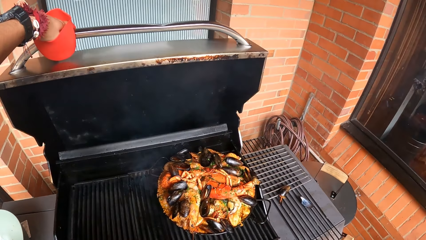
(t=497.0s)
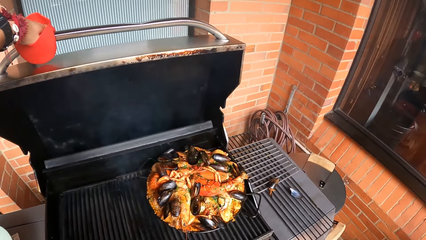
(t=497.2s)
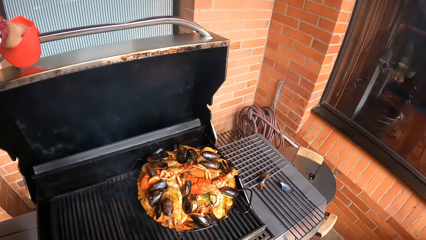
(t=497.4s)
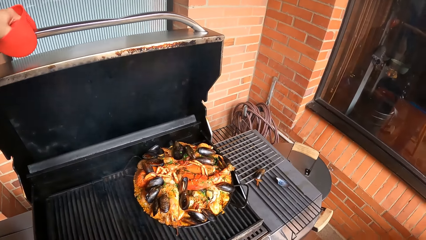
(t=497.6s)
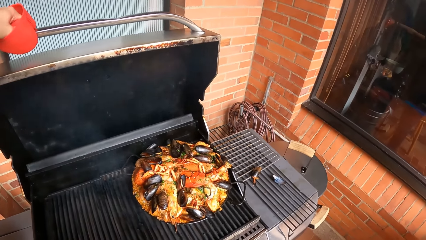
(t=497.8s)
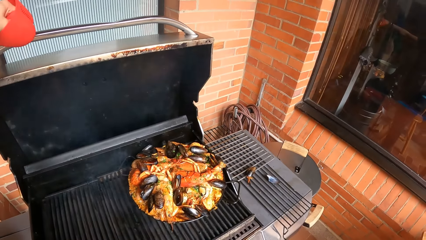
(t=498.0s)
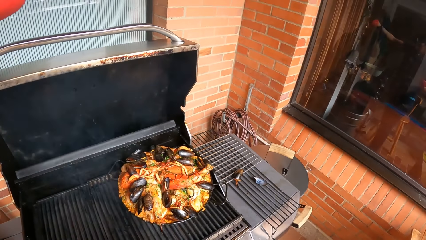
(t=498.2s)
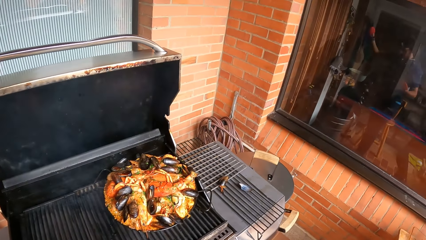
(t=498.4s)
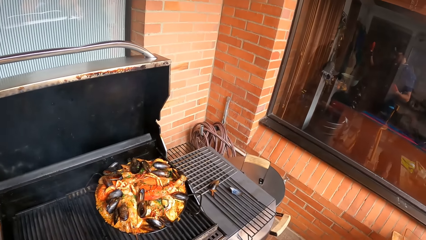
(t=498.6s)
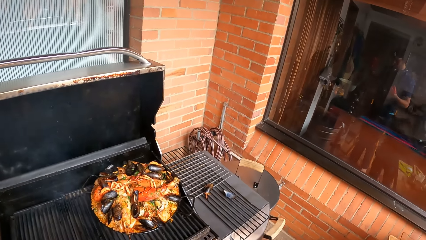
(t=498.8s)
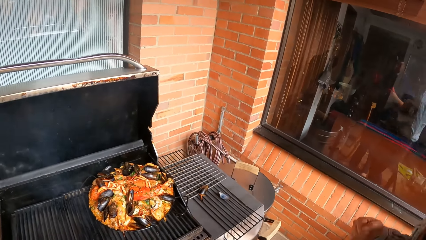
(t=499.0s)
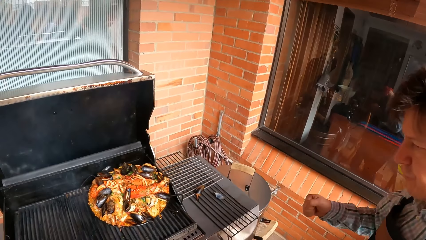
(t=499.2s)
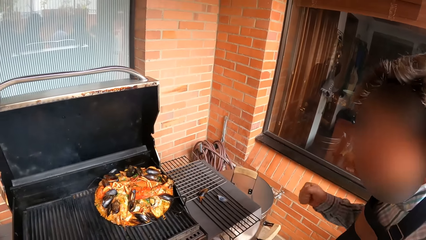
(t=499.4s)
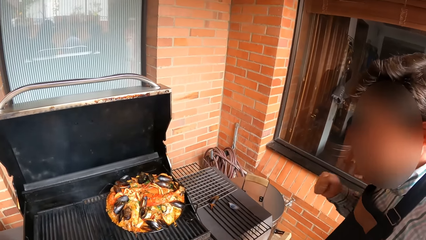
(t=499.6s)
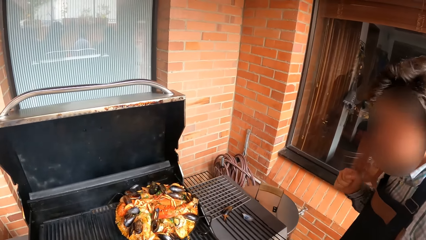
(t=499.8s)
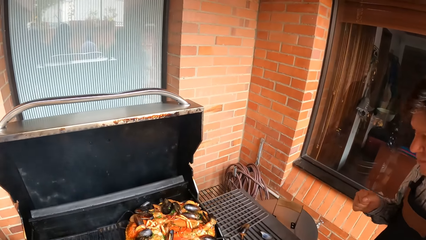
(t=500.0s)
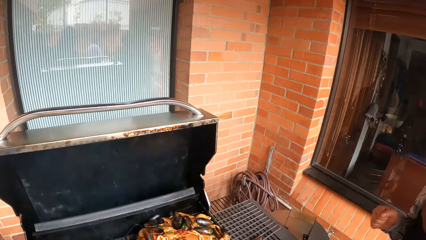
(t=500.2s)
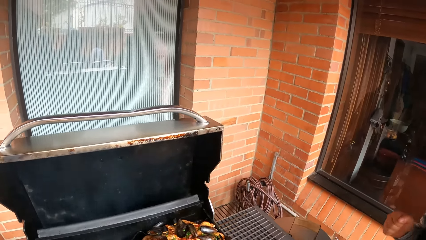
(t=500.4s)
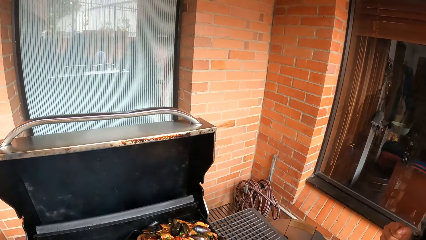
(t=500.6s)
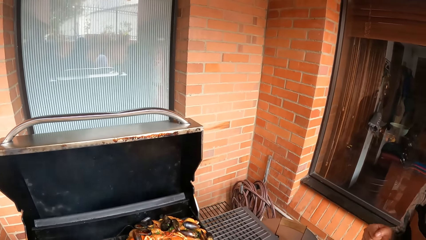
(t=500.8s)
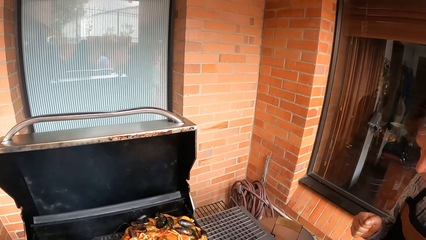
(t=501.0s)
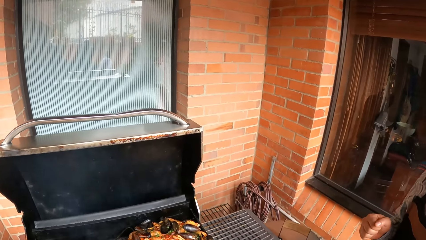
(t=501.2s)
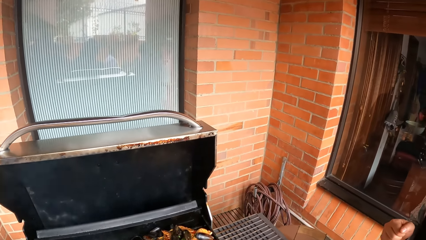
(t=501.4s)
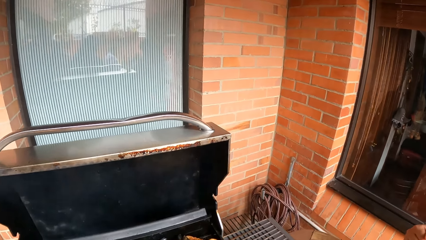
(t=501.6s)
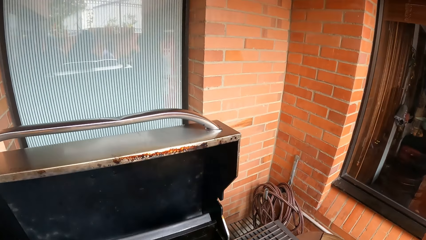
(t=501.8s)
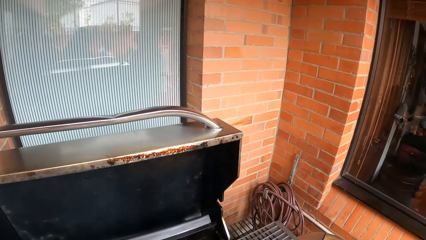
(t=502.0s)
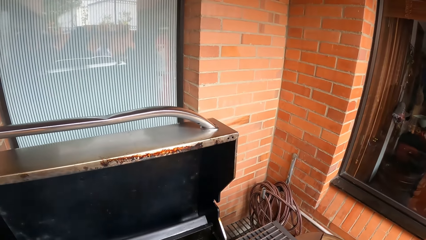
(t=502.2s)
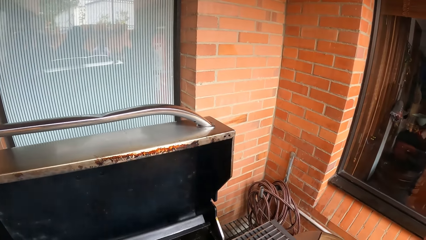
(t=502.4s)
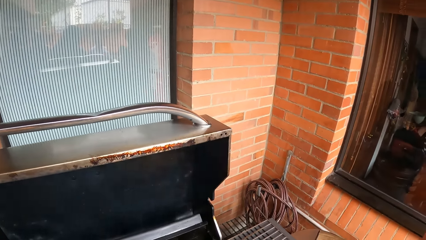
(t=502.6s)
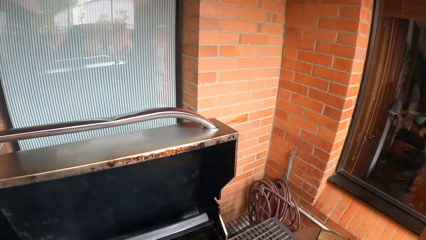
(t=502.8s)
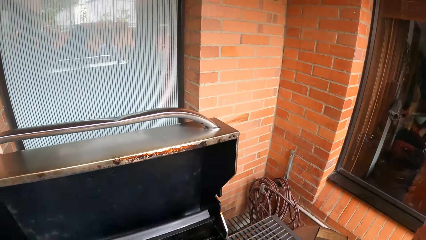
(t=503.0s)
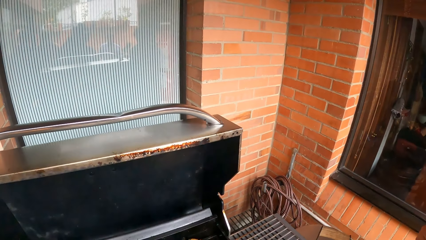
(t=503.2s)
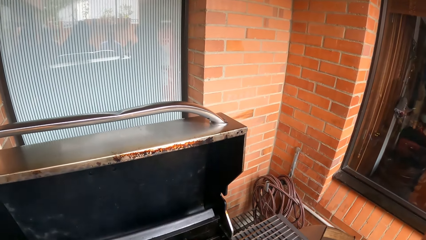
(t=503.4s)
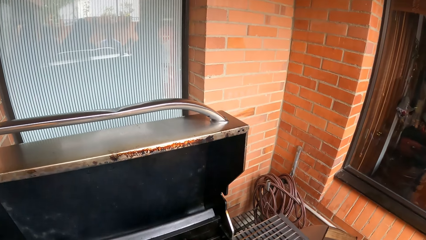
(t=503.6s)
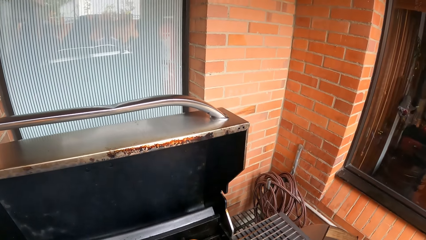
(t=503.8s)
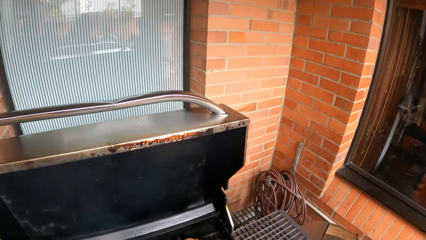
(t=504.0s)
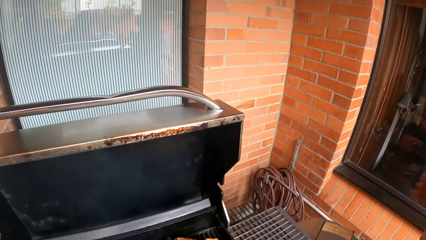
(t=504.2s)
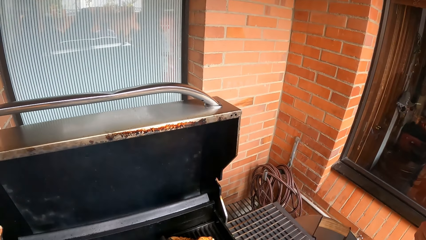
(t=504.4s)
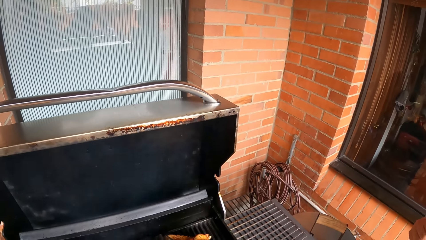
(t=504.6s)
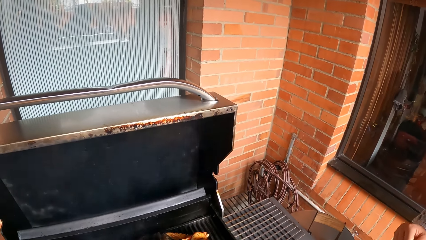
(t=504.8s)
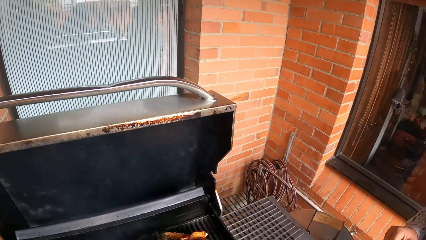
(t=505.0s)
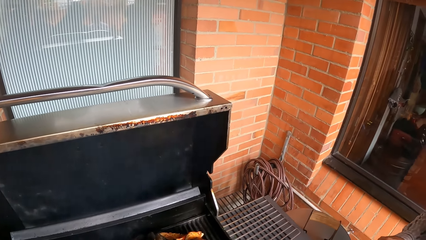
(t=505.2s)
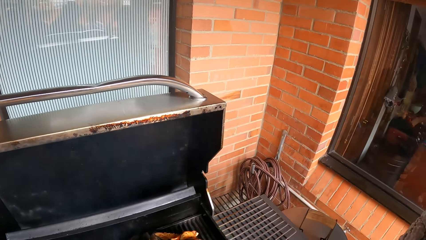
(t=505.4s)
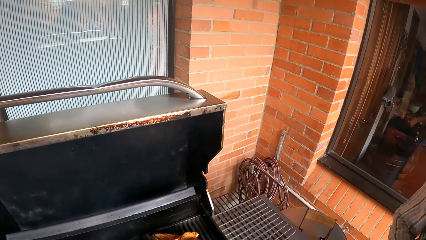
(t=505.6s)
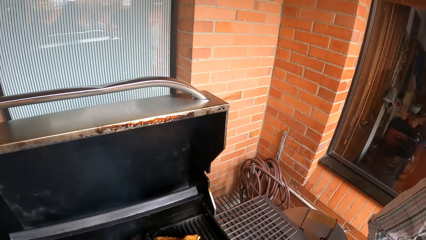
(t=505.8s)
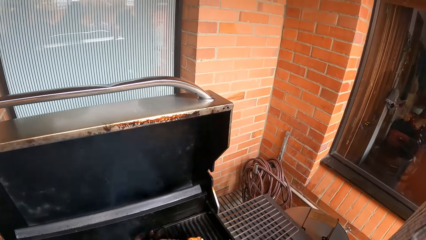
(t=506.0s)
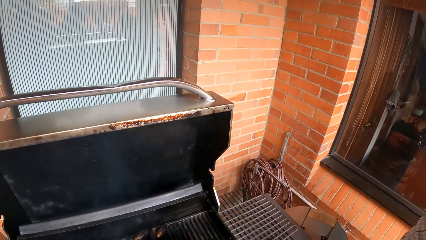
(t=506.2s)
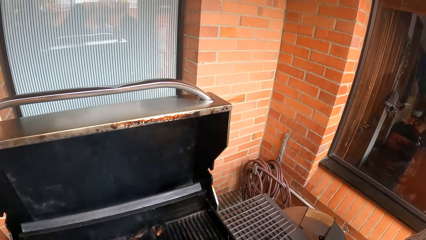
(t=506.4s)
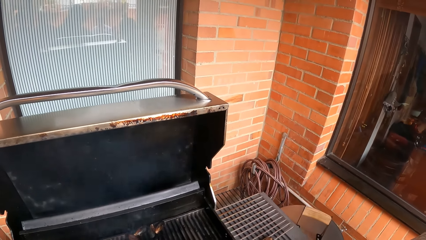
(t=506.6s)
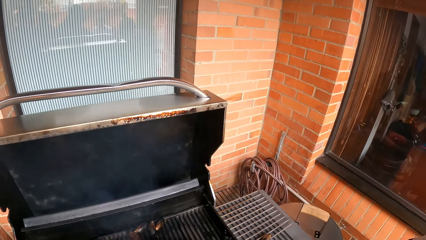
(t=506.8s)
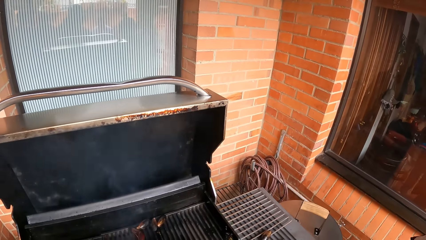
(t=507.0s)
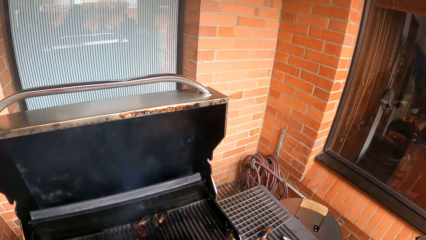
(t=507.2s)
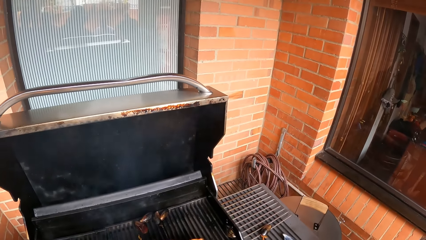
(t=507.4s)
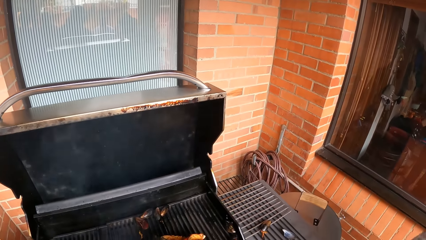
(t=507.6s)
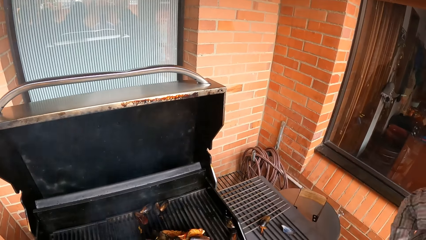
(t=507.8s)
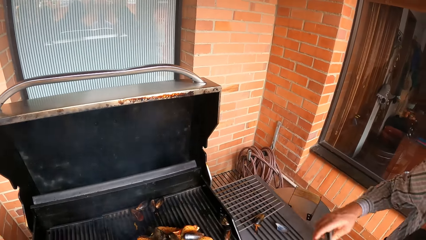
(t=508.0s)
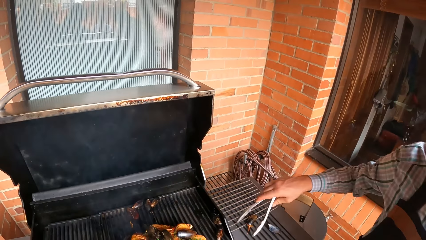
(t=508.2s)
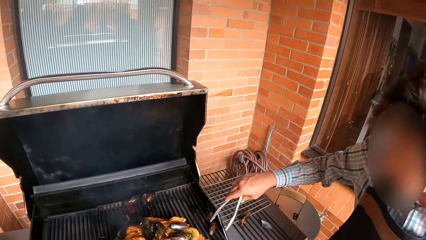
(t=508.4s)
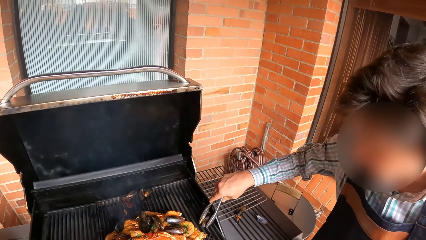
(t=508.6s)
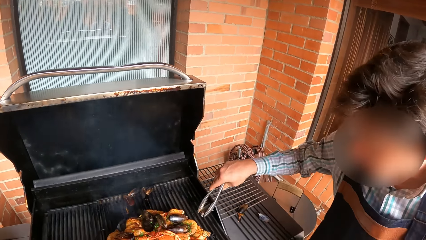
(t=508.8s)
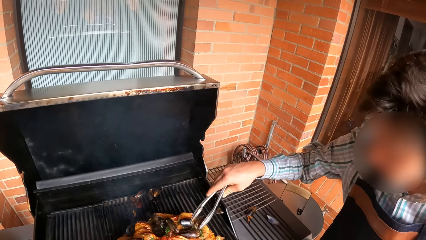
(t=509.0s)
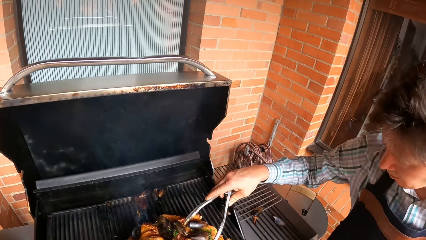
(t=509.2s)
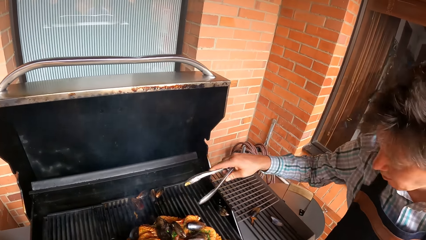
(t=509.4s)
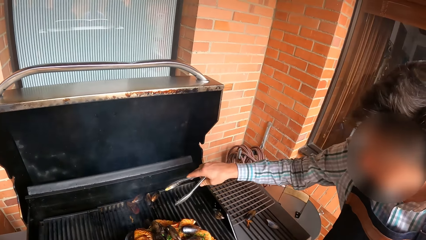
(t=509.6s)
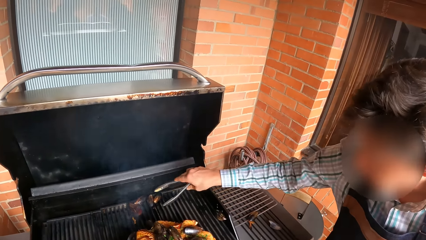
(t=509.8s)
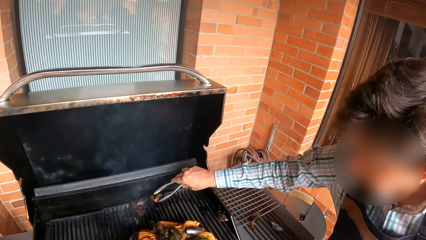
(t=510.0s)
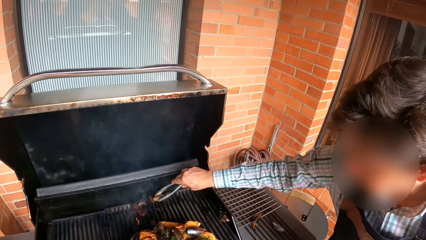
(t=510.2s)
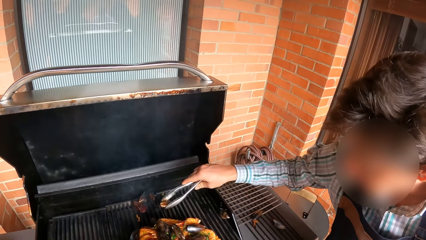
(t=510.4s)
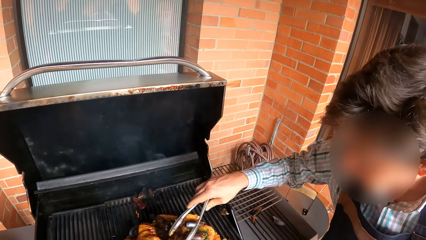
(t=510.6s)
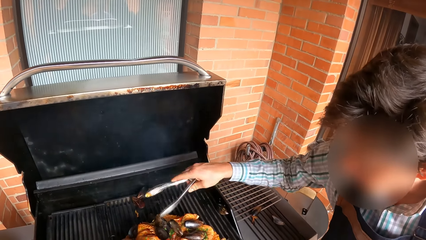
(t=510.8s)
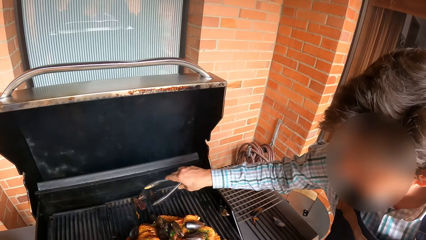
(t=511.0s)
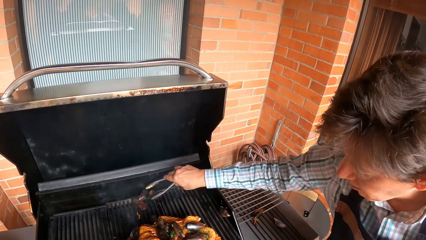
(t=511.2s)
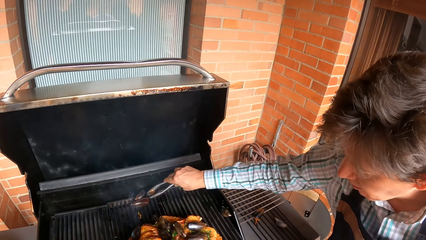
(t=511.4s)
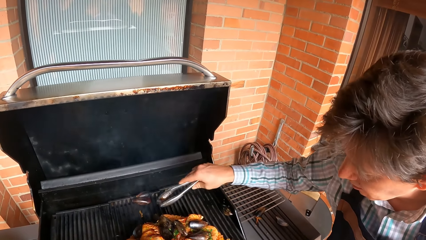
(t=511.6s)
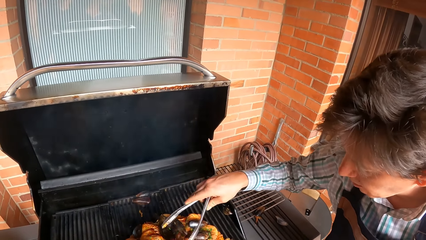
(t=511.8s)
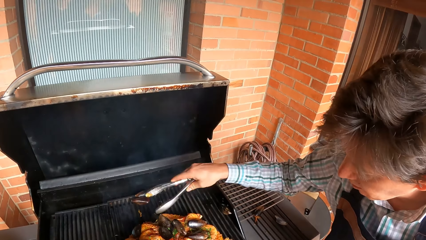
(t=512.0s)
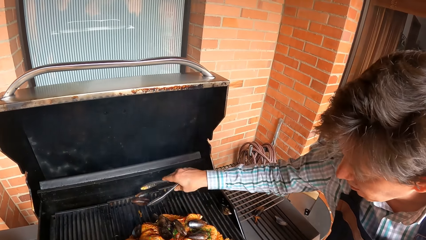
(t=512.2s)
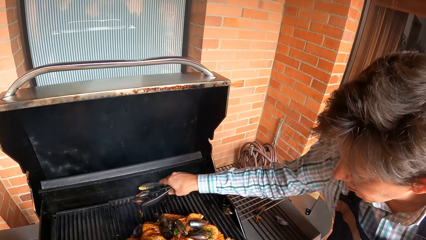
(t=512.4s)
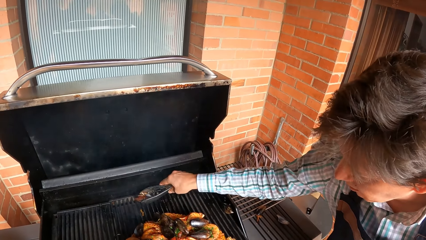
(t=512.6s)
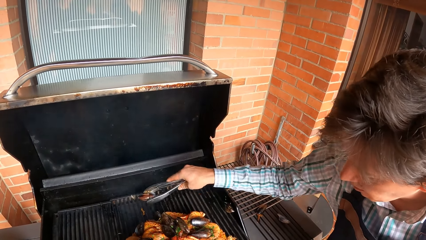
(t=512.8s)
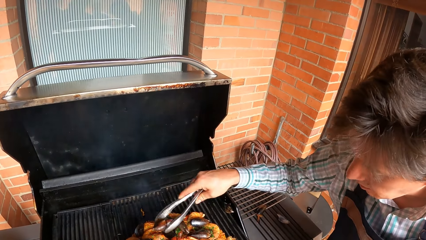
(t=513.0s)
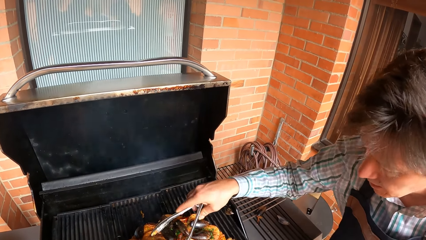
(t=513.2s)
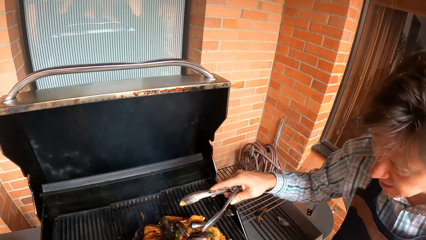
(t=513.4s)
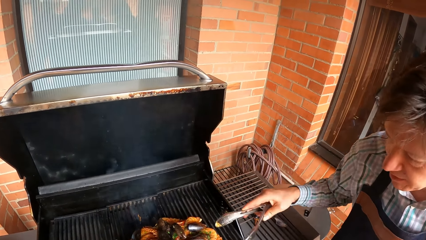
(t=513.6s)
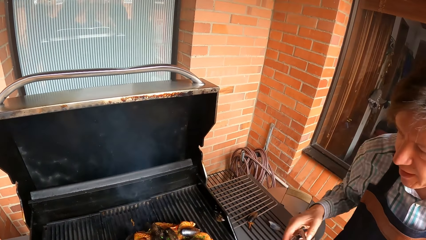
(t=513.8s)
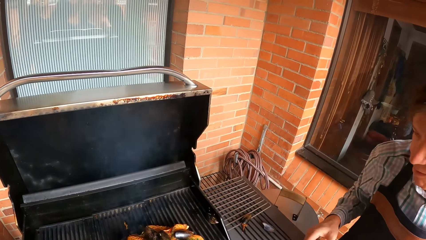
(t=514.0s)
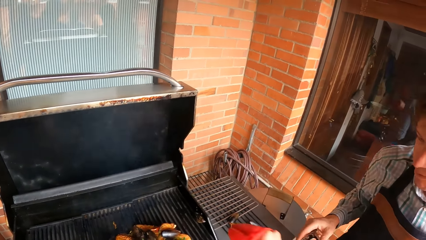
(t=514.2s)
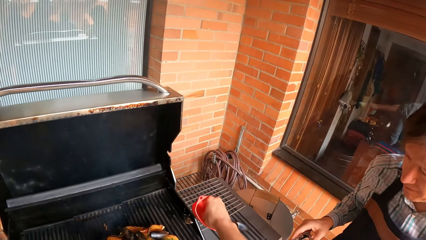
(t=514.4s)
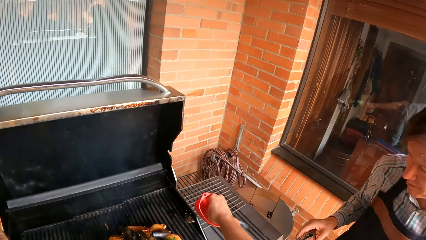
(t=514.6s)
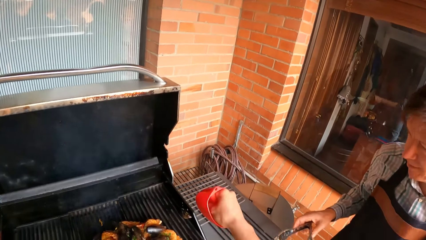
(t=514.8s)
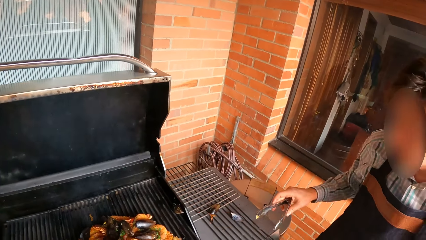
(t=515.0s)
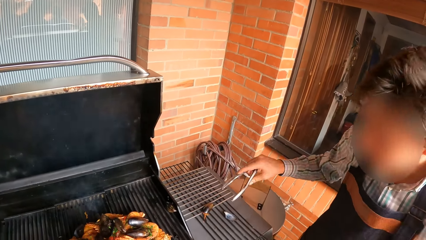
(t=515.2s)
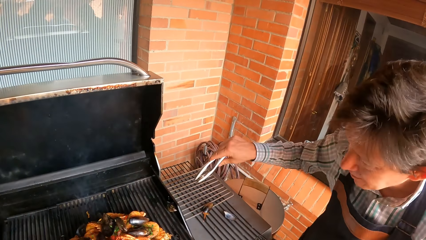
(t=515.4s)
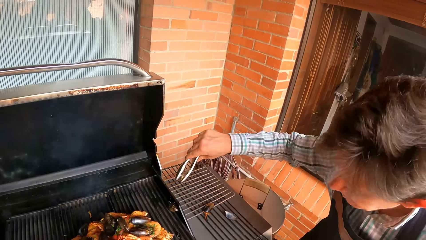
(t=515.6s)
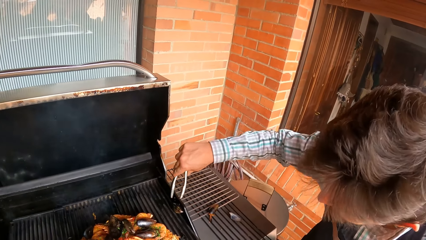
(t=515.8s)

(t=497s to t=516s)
The camera wearer looks at the food. A man moves his hand. The camera wearer converses with the man. The man looks at the food. The camera wearer looks at the food. They move the plate of food in the grill with both hands. The man moves food on the grill. He picks up food from the grill with a kitchen tong in his right hand and drops the food from the kitchen tong in his right hand in the plate on the grill. He repeatedly picks up food from the grill with the kitchen tong in his right hand and drops the food from the kitchen tong in his right hand in the plate on the grill. The camera wearer converses with the man. They point at the food.
